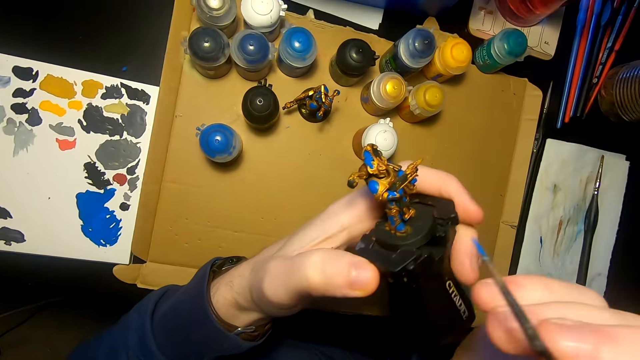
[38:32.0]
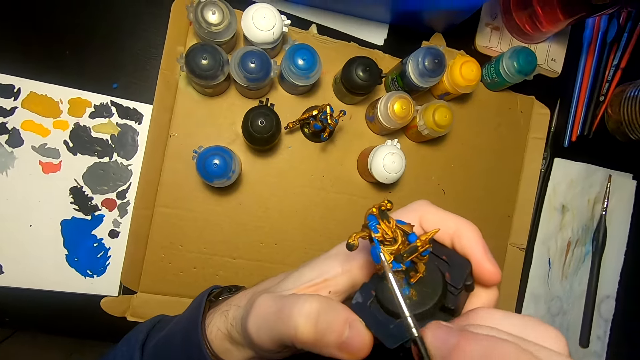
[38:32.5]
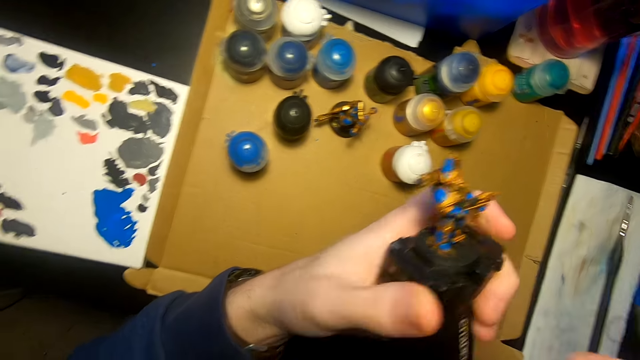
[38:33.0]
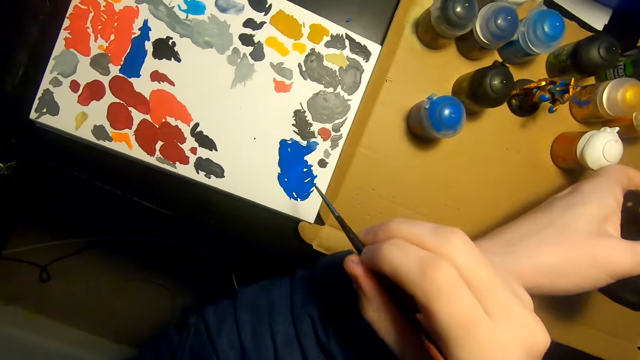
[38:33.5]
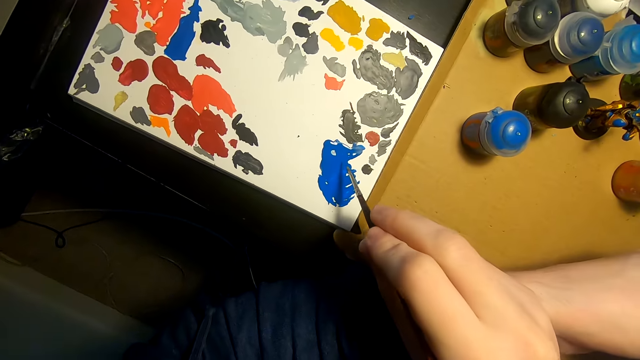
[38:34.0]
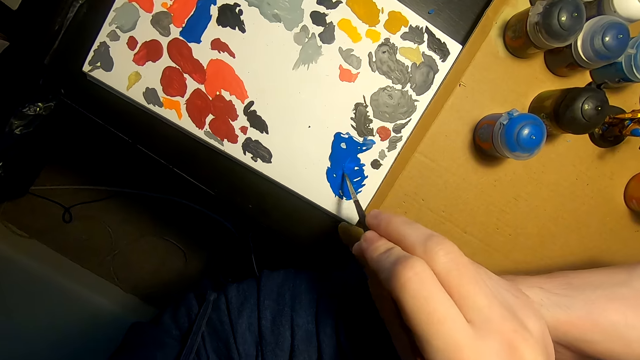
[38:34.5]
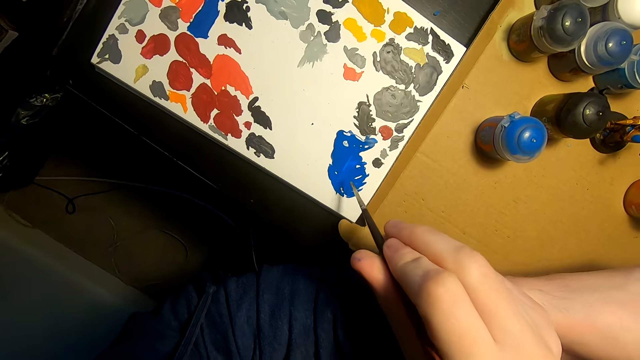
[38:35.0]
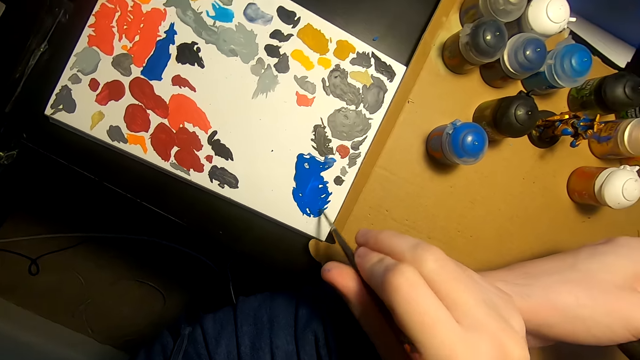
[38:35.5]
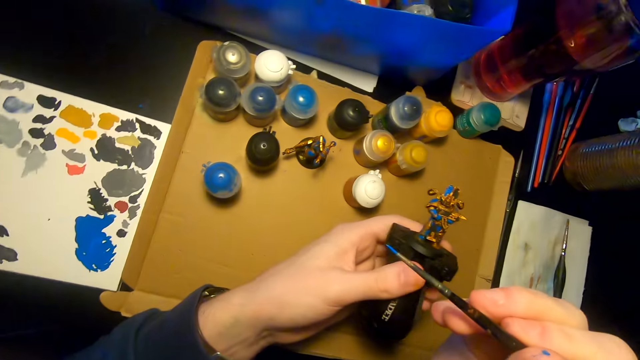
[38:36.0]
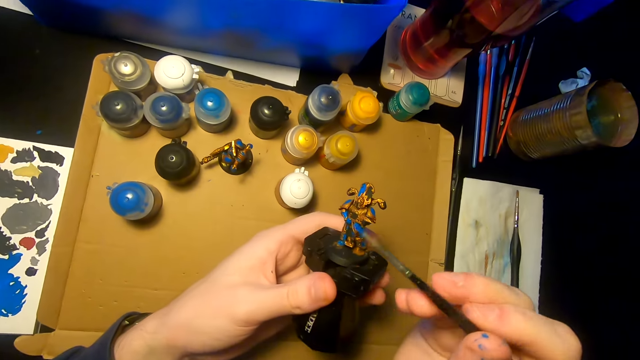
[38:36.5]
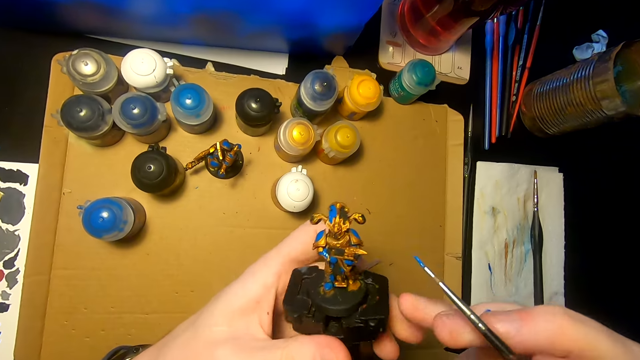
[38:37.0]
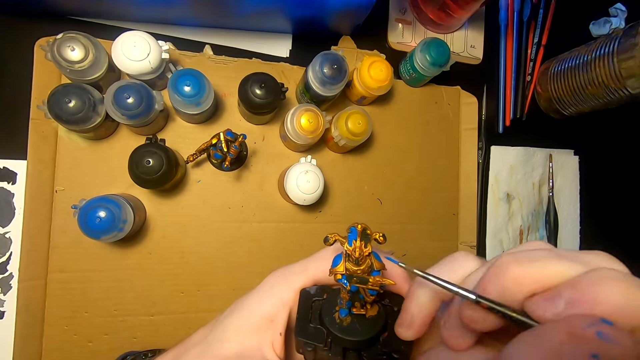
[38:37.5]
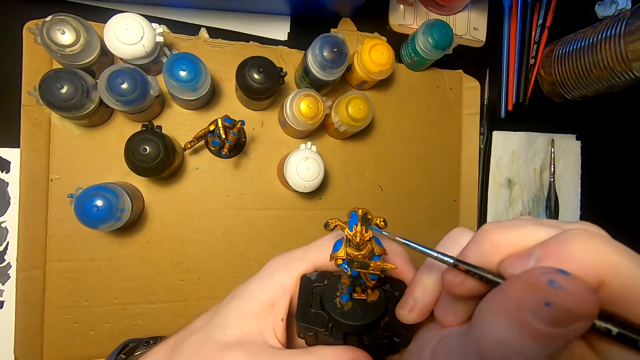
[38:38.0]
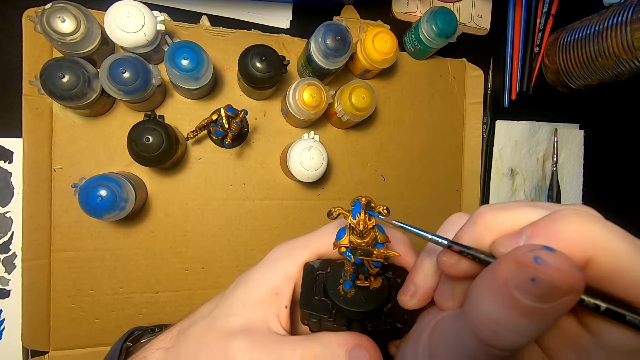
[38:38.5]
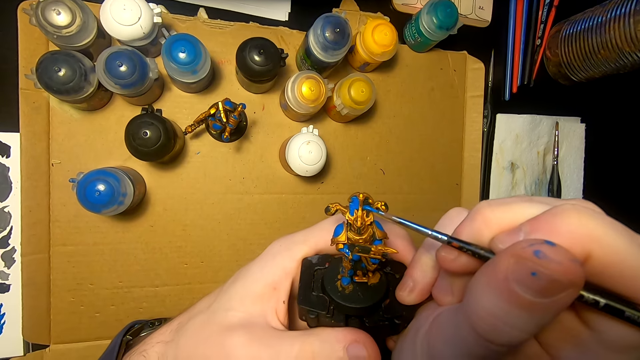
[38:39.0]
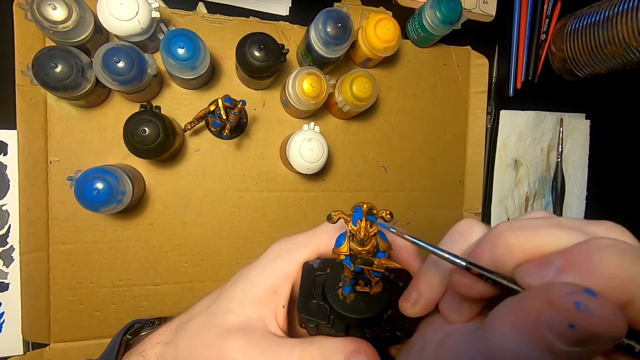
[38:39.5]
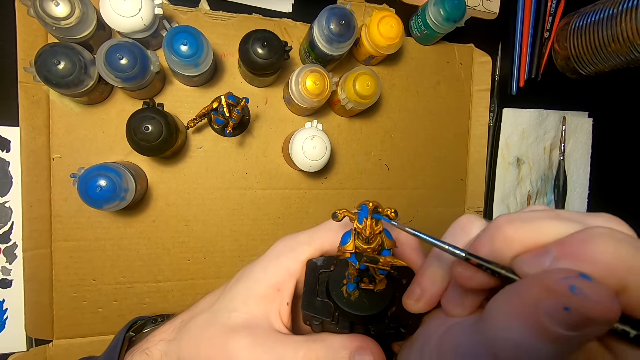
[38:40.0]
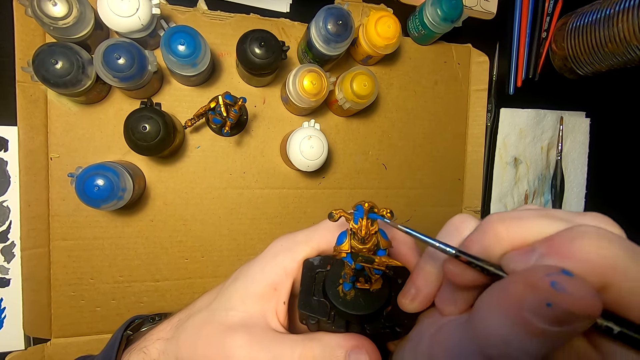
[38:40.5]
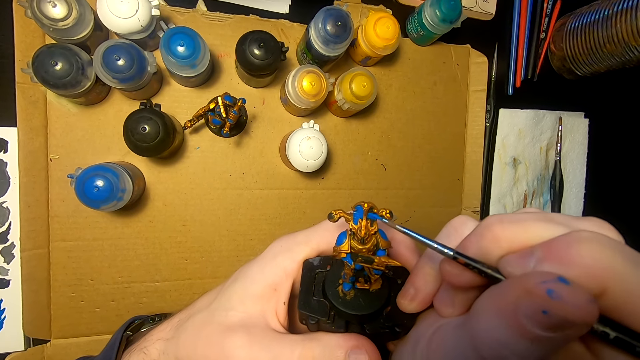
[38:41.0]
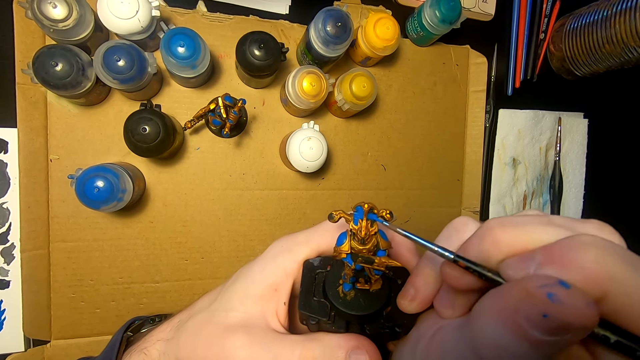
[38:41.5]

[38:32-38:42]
The camera wearer turns the sculpture. They paint the sculpture with a pen brush. They move the right hand. They rub the pen brush on the paint. They dip a paintbrush in the paint. They lift the right hand. They look at the sculpture. They paint the sculpture with the pen brush.

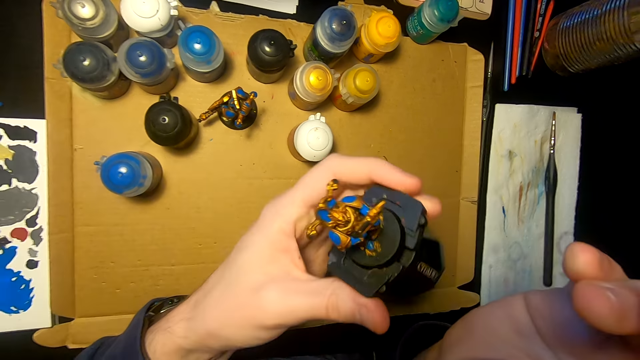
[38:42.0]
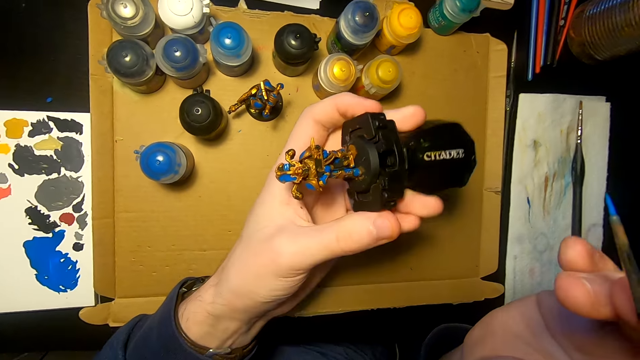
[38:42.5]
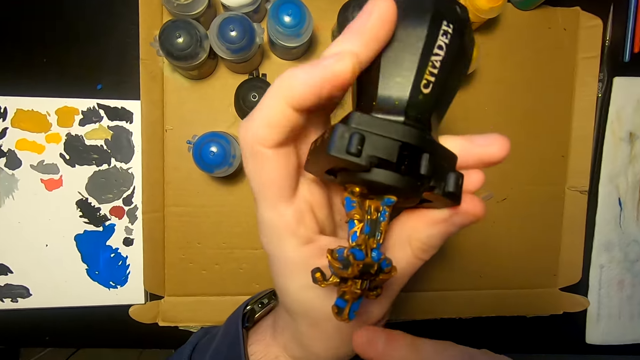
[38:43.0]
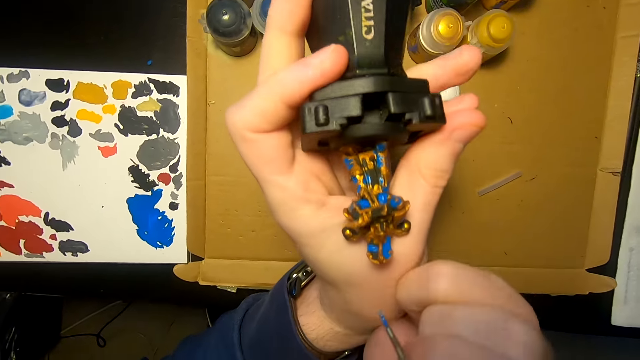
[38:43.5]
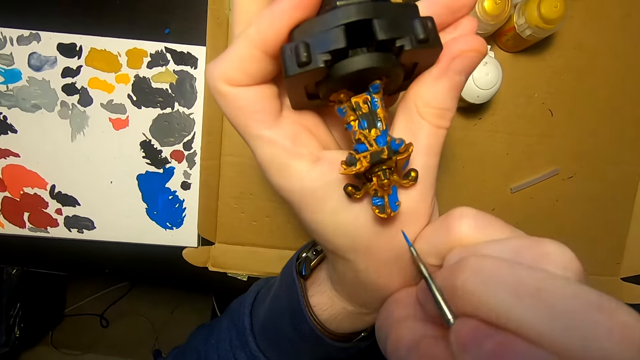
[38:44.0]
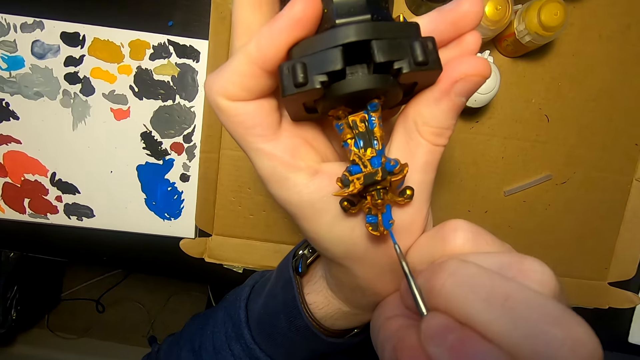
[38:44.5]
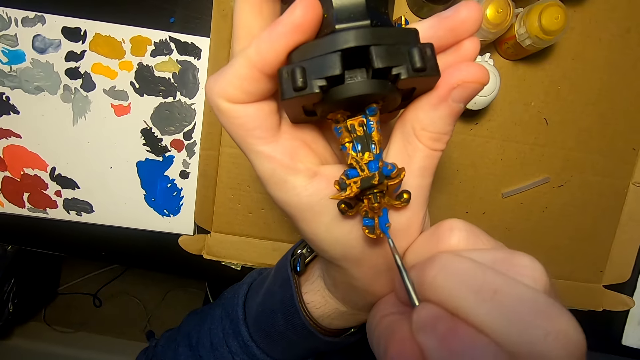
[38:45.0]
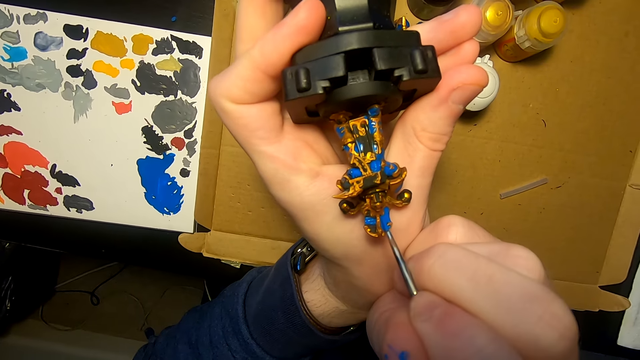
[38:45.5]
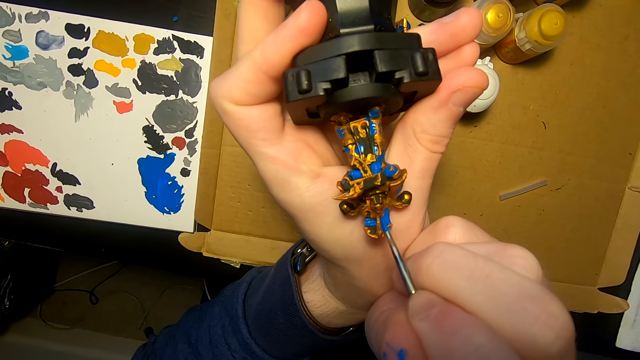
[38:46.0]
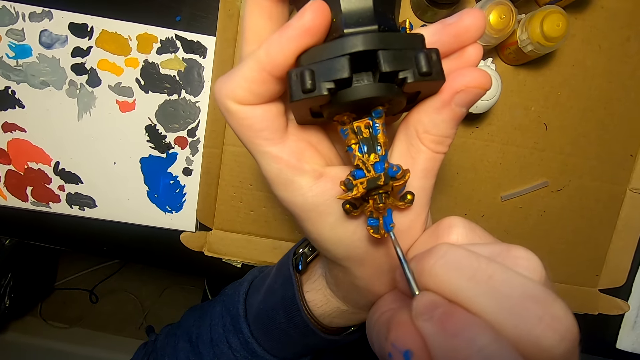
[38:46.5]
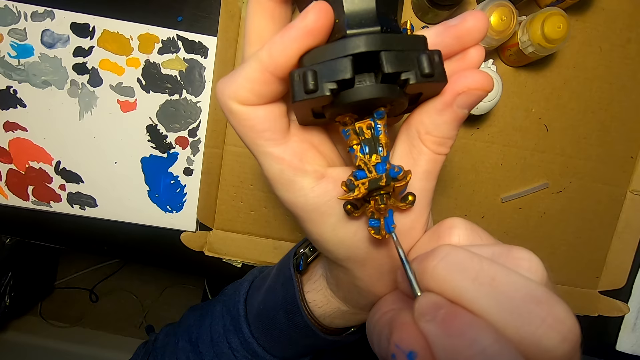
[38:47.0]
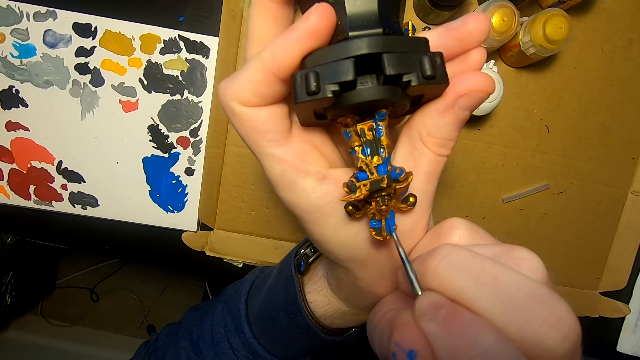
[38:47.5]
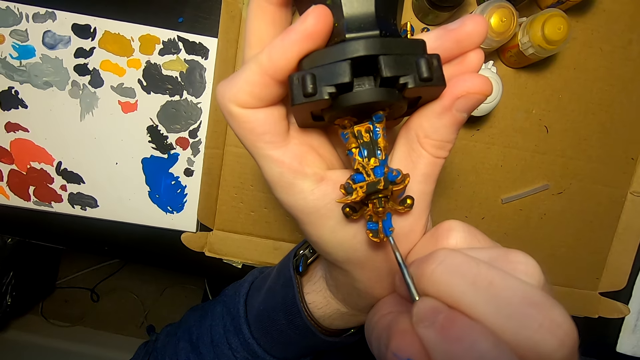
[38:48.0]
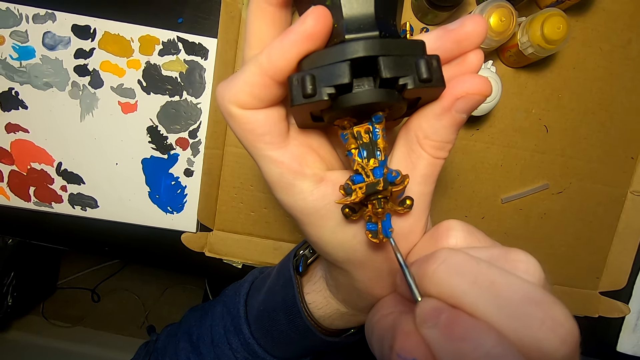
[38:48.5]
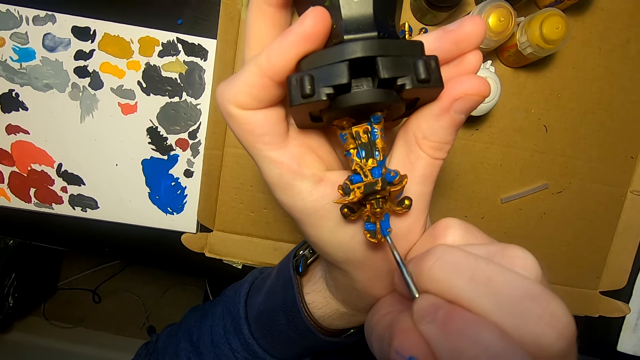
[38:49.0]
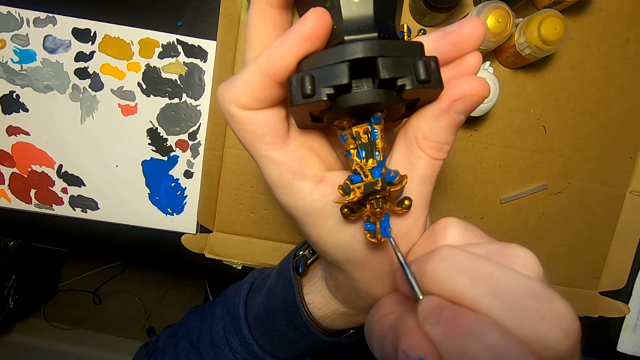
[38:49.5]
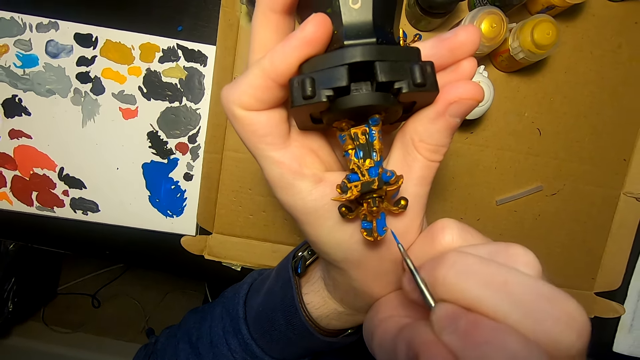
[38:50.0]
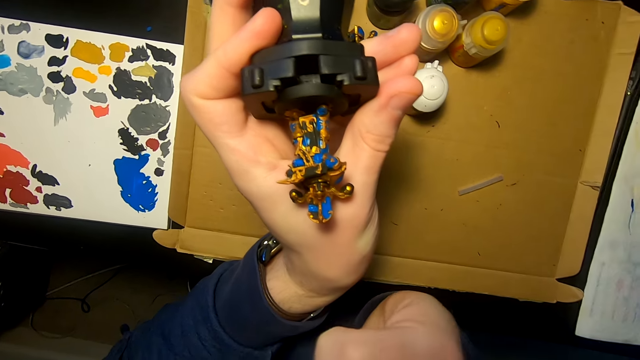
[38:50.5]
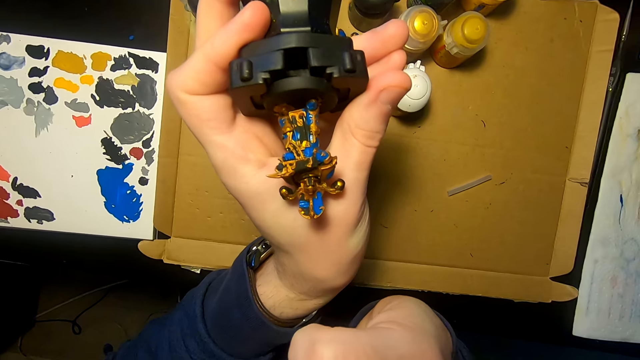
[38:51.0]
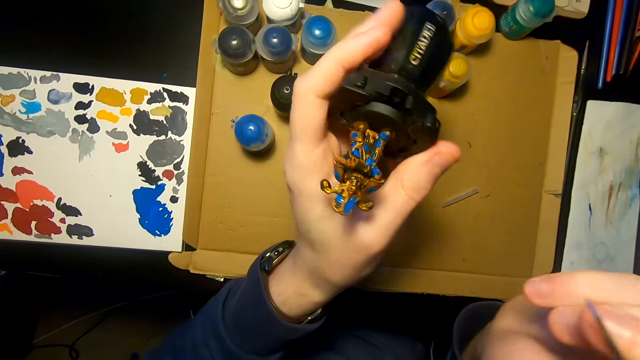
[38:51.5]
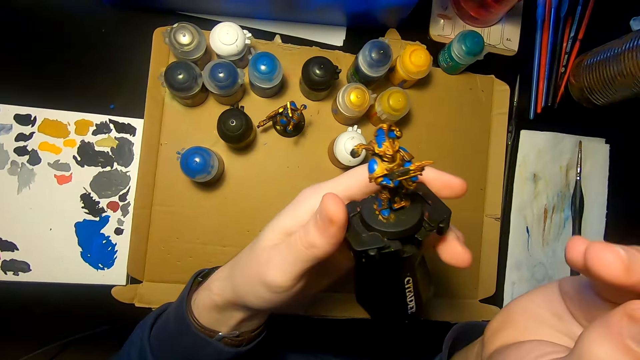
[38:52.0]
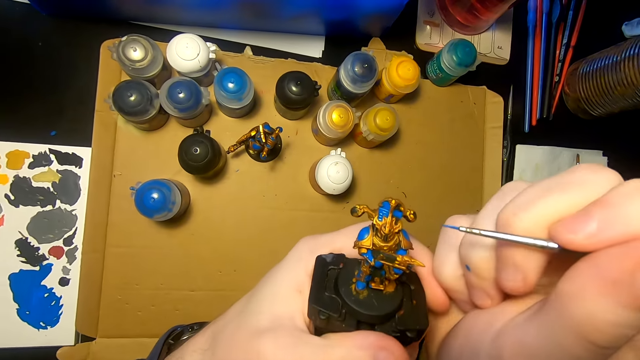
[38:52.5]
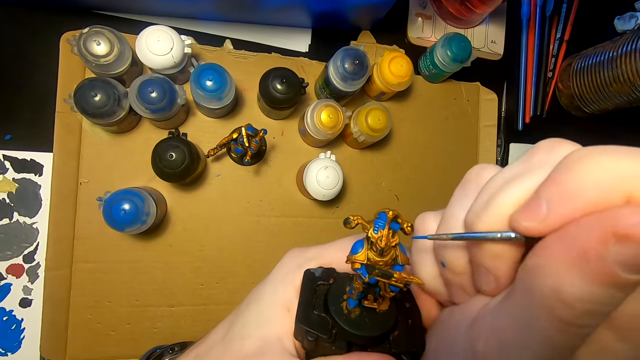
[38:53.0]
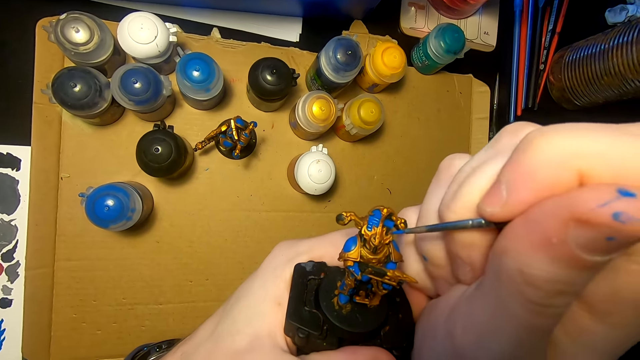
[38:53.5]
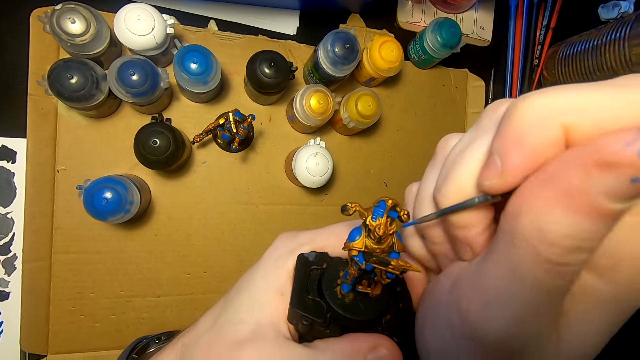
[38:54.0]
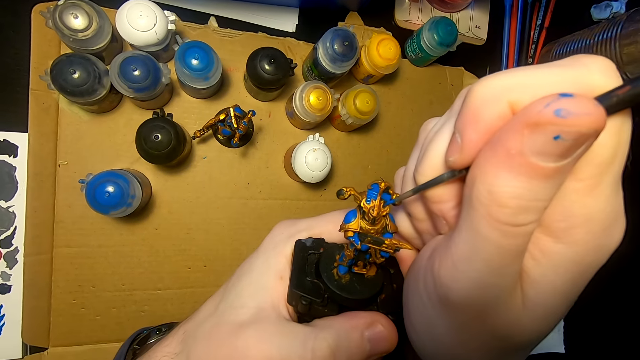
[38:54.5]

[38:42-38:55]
The camera wearer moves both hands. They turn the sculpture. They lift the sculpture. They paint the sculpture with a pen brush. They move the right hand. They look at the sculpture. They turn the sculpture. They move both hands. They paint the sculpture with the pen brush.
